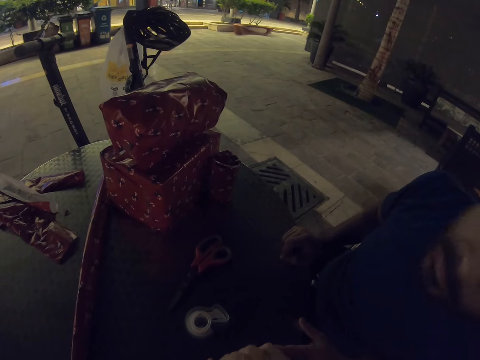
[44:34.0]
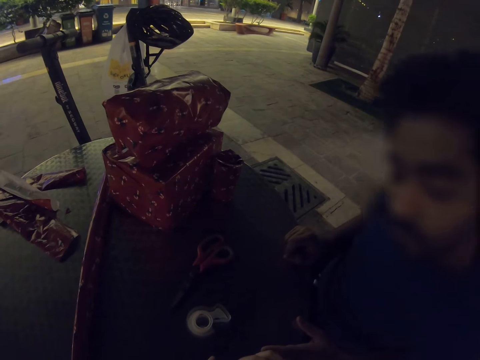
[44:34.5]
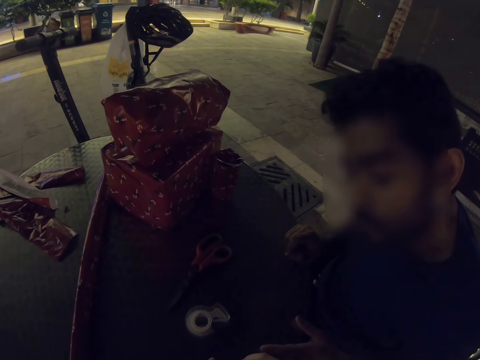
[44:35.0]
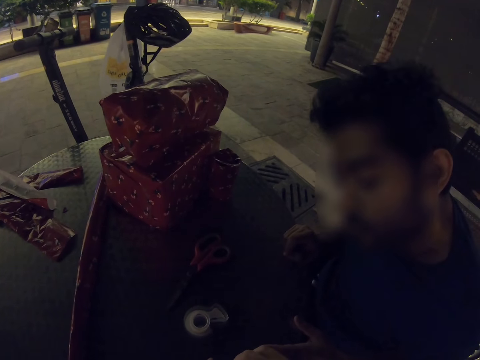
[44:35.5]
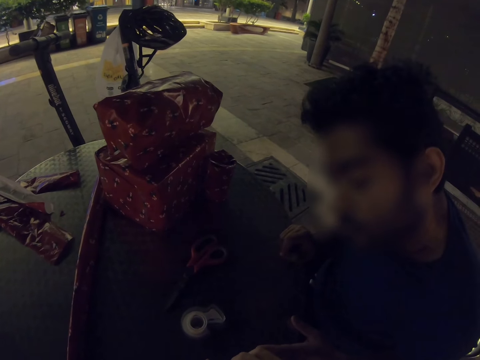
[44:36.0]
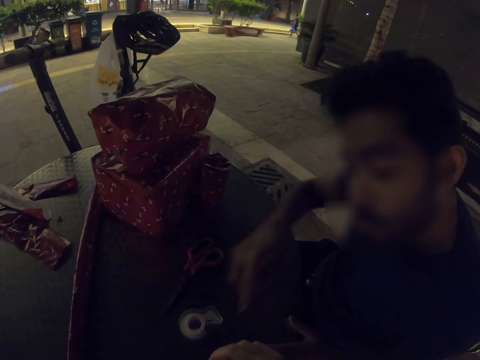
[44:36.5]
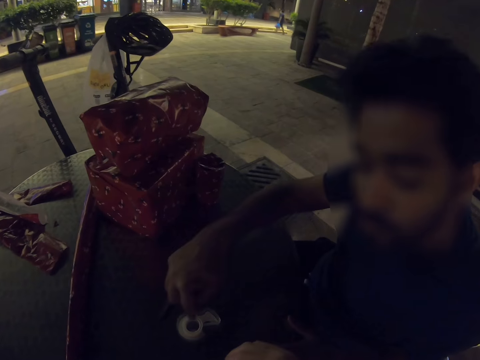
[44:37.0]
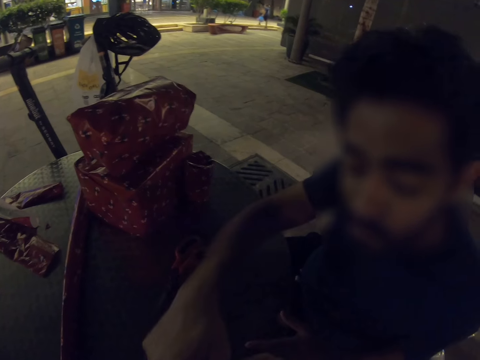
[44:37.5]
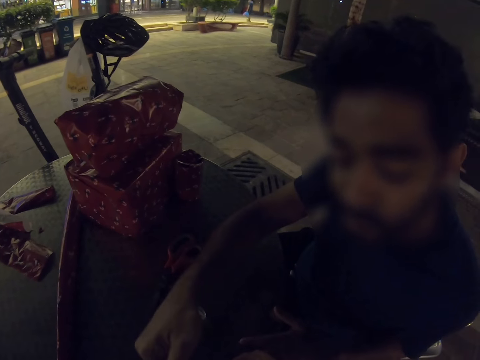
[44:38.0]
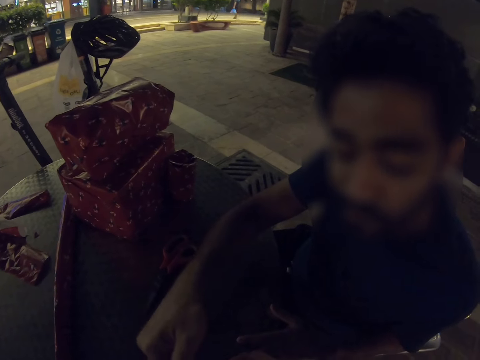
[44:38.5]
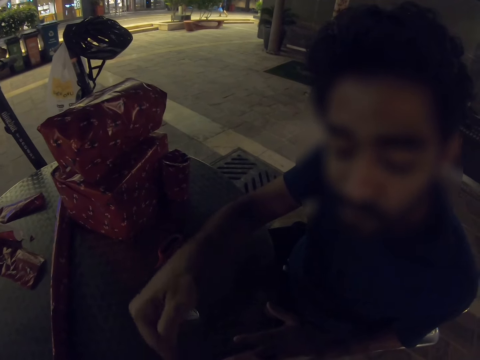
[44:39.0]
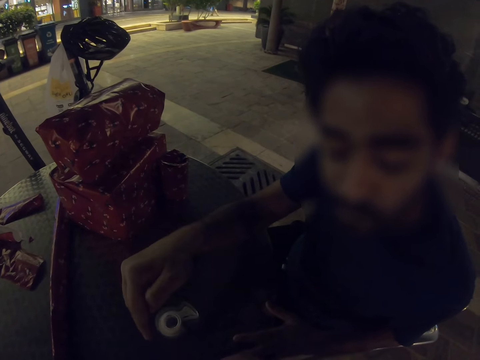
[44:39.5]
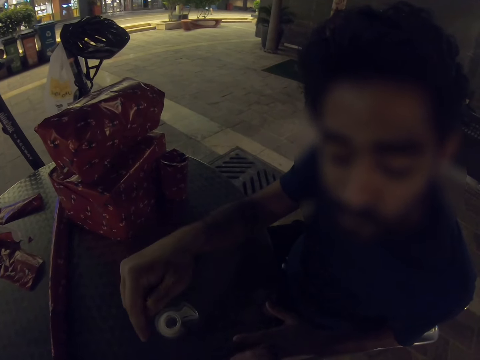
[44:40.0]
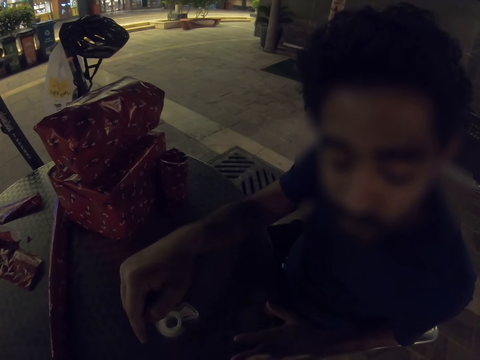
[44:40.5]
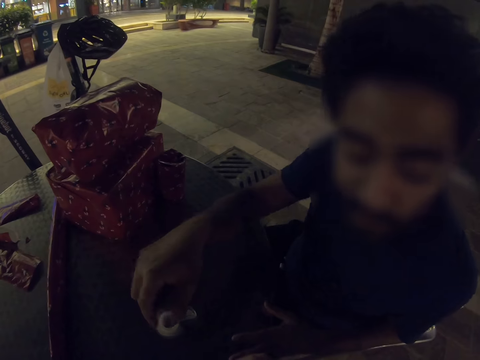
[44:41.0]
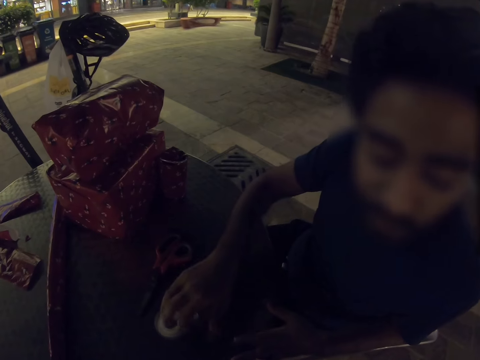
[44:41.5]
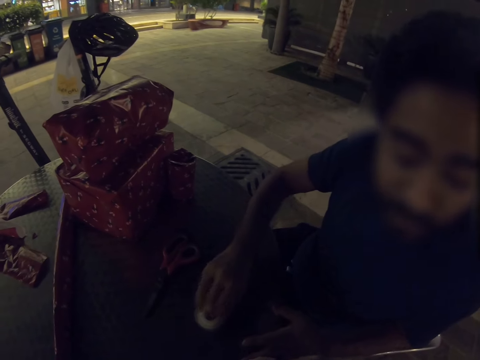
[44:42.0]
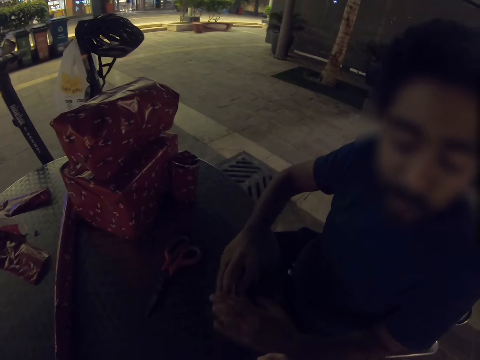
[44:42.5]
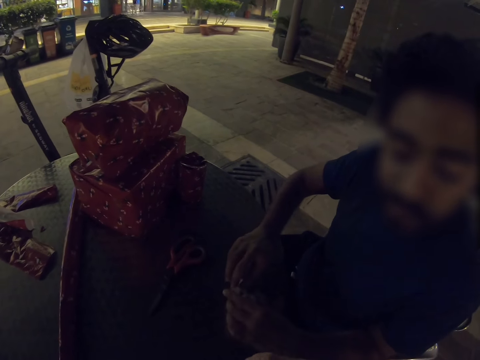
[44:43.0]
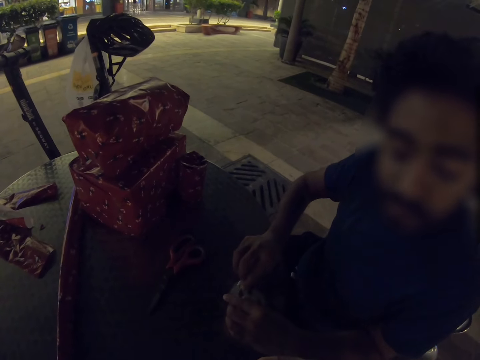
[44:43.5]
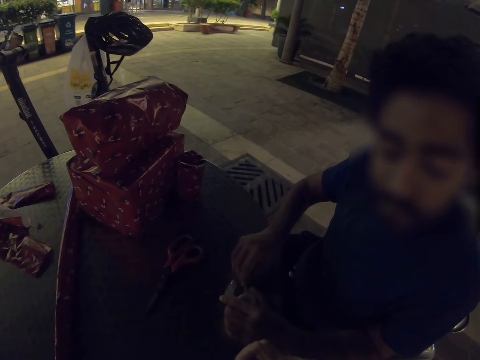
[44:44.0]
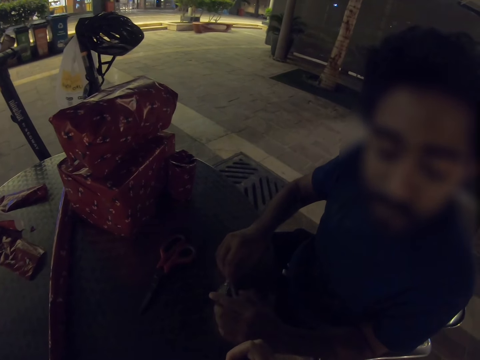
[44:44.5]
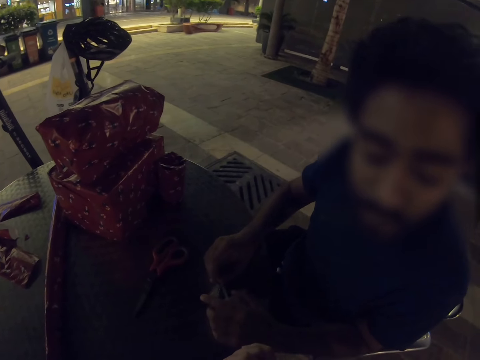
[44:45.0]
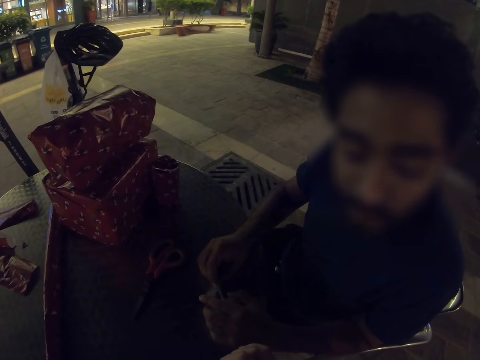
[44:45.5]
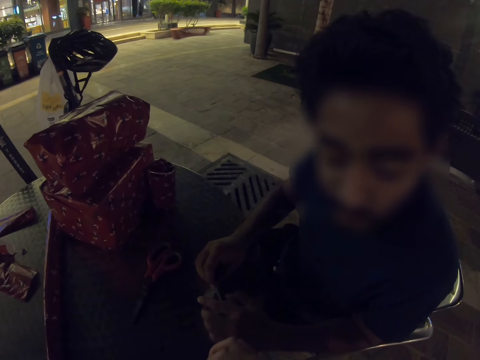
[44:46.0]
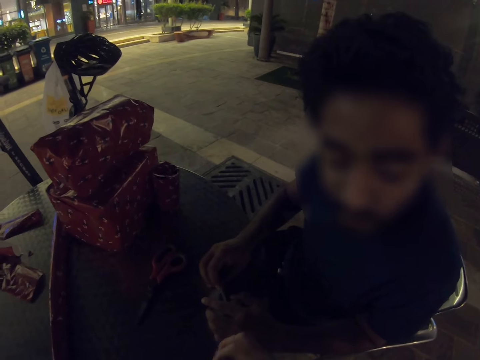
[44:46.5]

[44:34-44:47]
A man gestures with his right hand. He points at a gift. He takes the sellotape and pulls the sellotape.

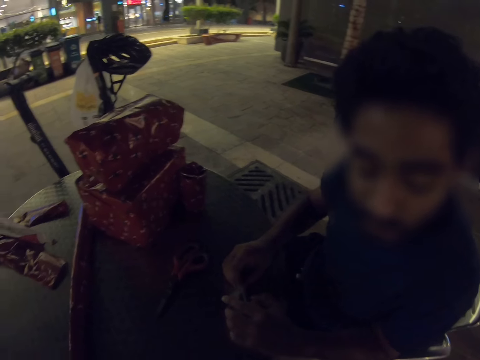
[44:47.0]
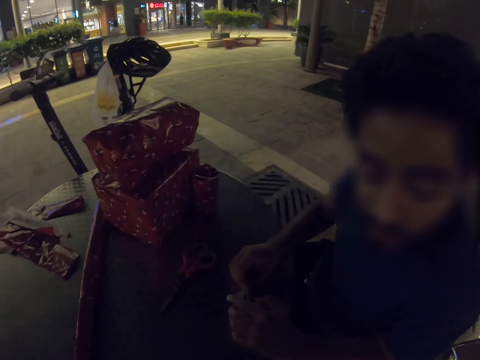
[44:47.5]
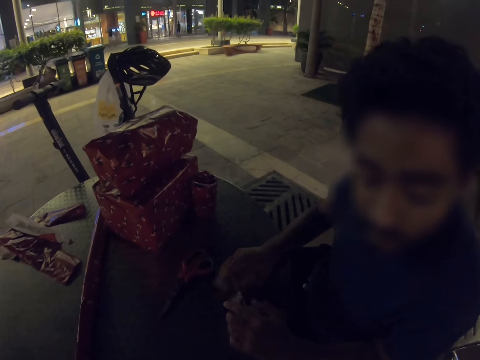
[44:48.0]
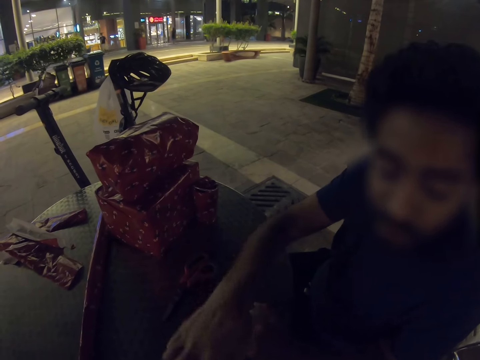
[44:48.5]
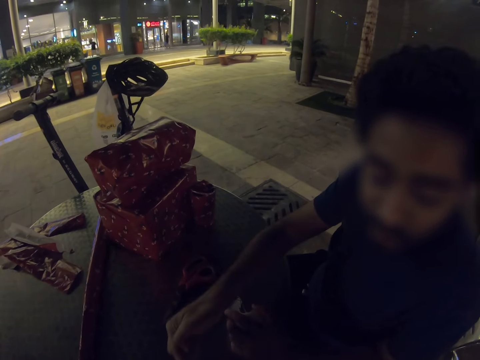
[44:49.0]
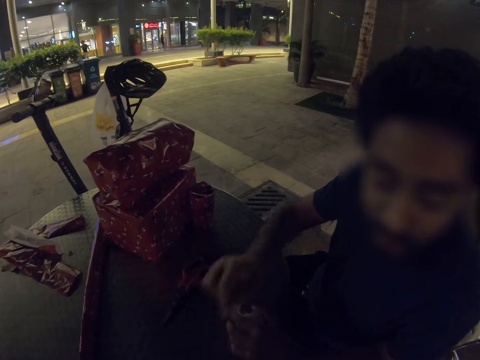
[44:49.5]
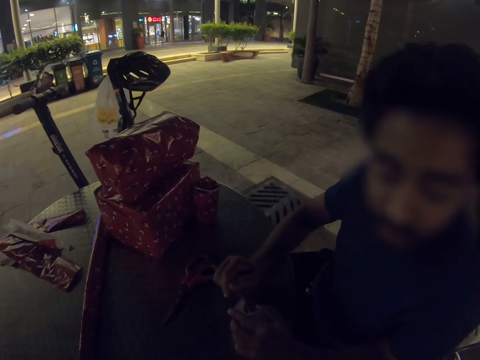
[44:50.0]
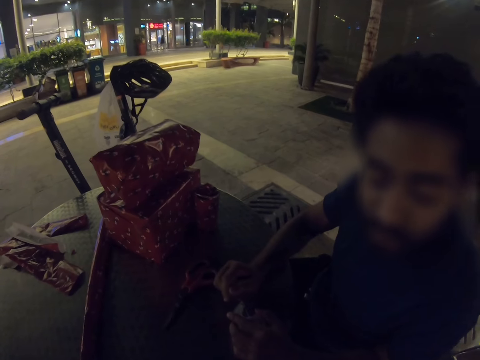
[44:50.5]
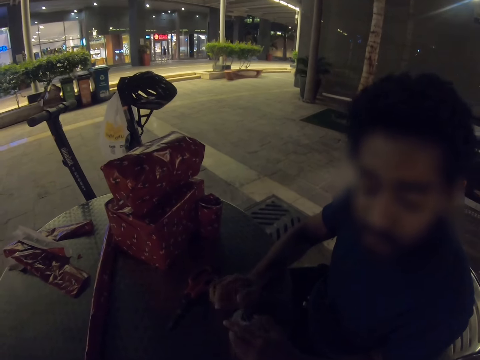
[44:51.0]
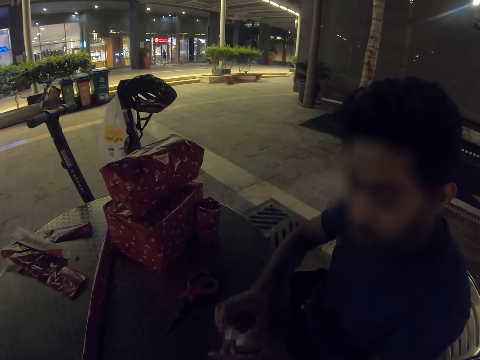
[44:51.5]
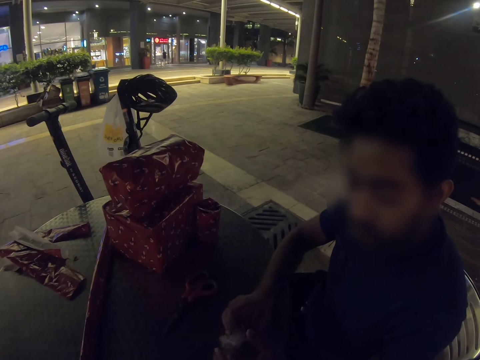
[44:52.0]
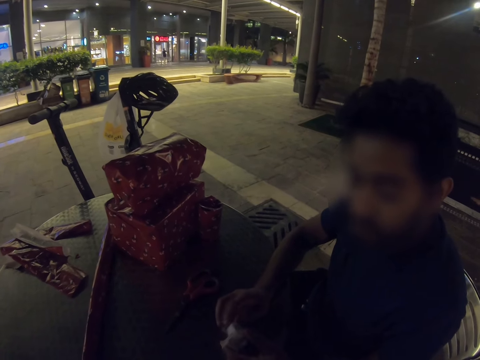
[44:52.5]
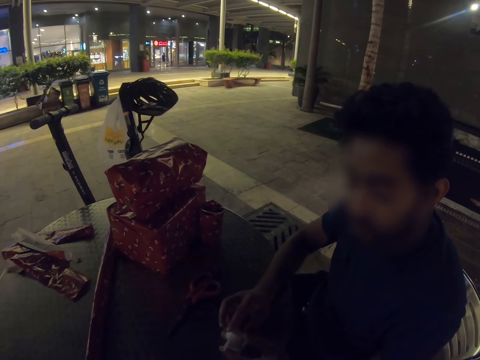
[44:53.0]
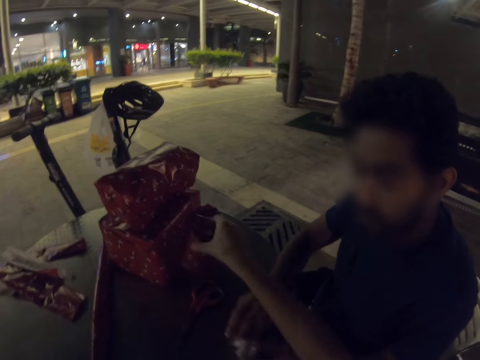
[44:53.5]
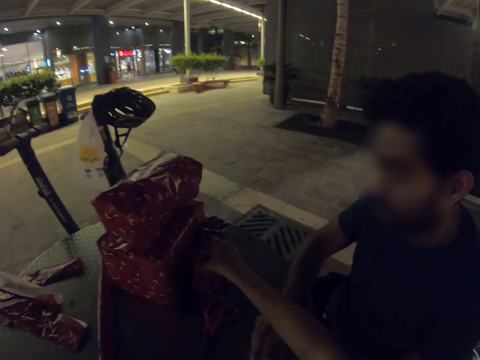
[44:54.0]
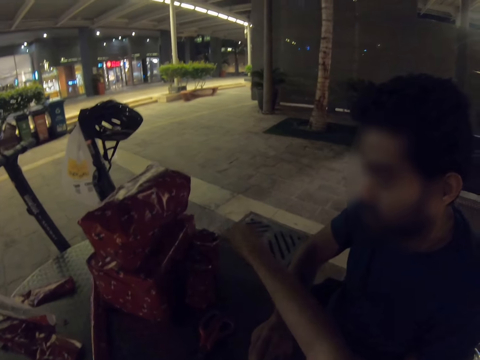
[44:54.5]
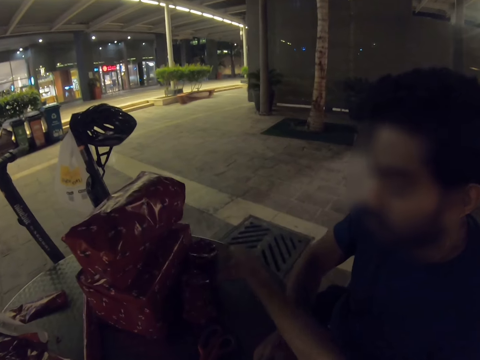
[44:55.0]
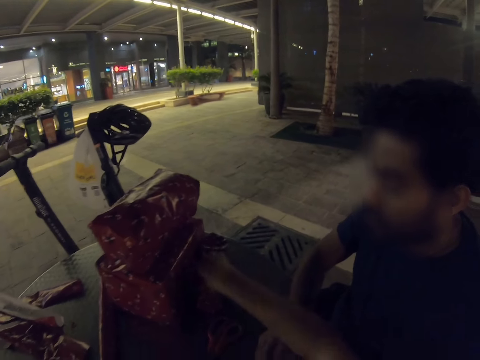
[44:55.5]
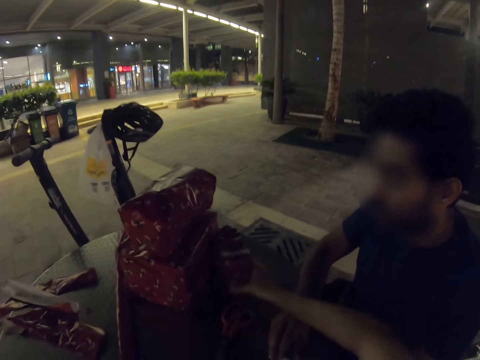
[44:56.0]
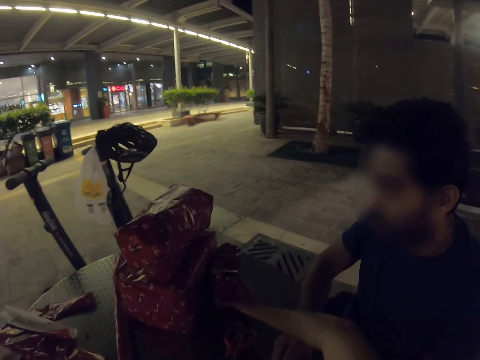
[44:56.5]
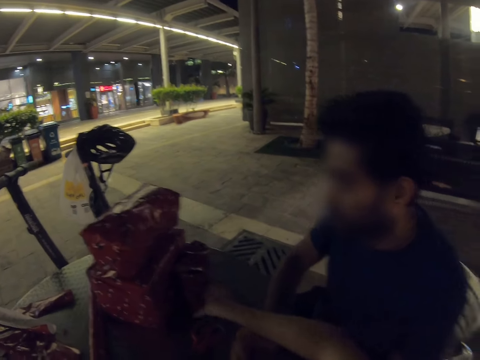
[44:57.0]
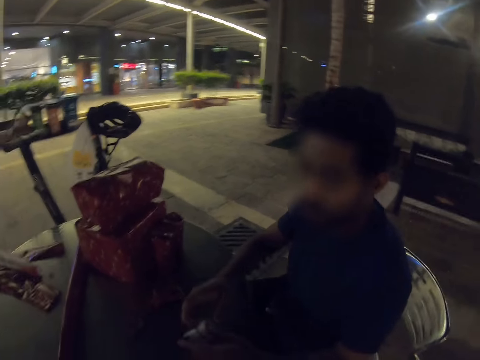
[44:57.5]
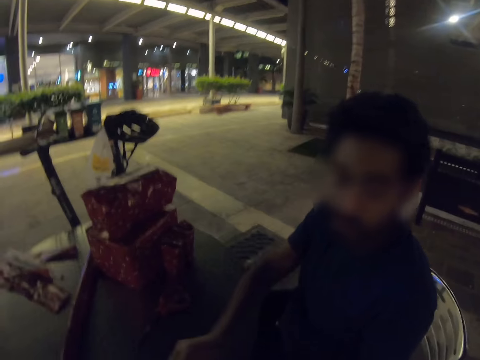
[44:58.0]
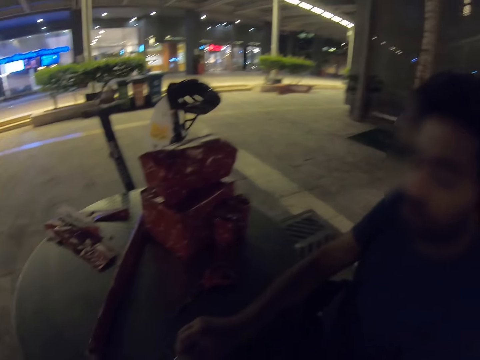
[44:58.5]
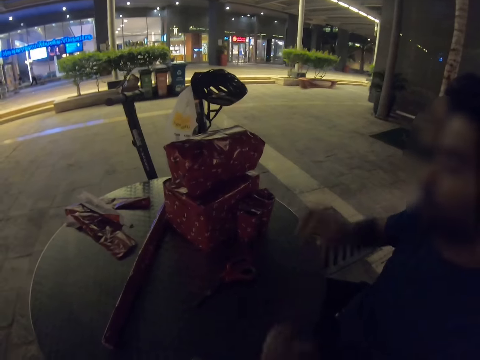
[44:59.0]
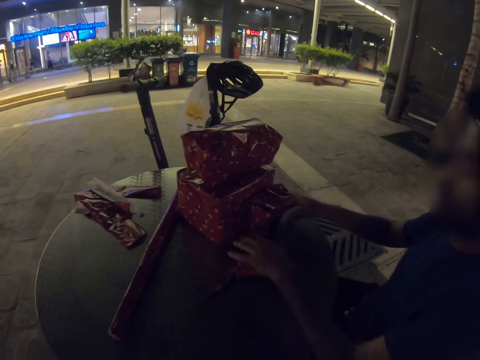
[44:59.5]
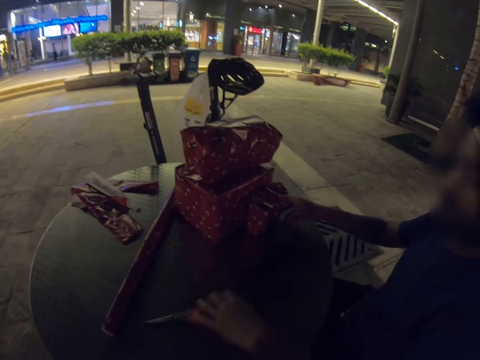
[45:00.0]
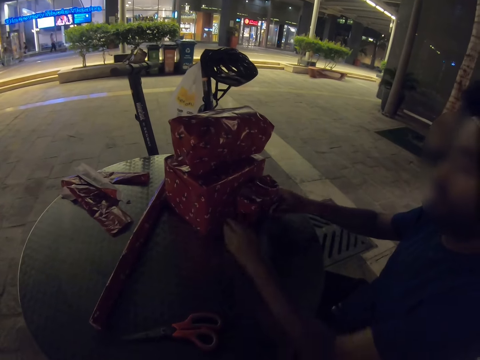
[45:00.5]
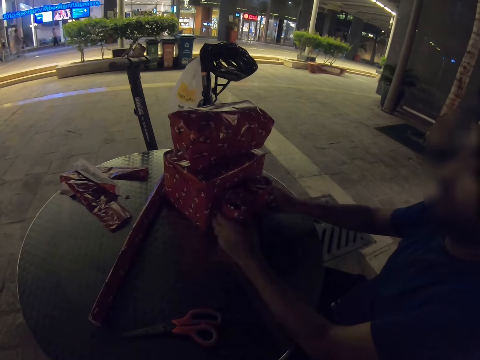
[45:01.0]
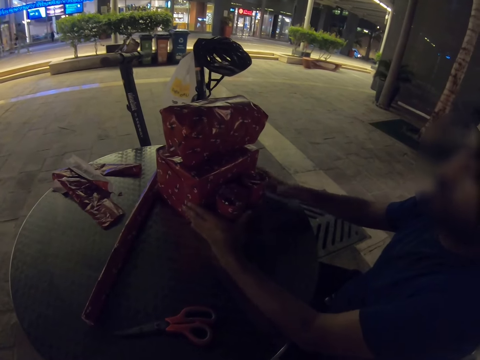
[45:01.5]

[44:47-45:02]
A man gestures with his right hand. He holds the sellotape. The camera wearer touches the wrappers and places a gift on the table. They turn the wrapper. The man moves the sellotape, moves the scissors and moves the wrappers.
